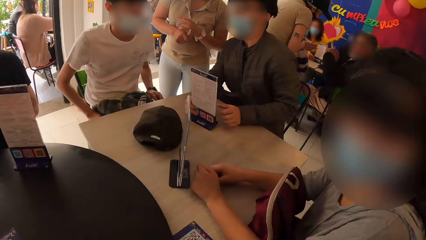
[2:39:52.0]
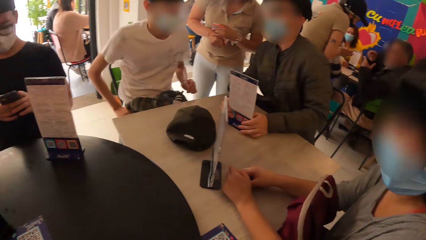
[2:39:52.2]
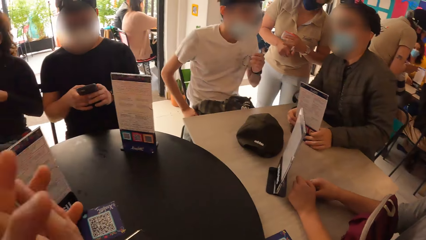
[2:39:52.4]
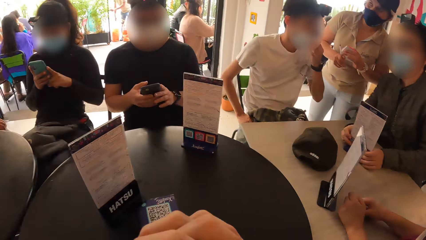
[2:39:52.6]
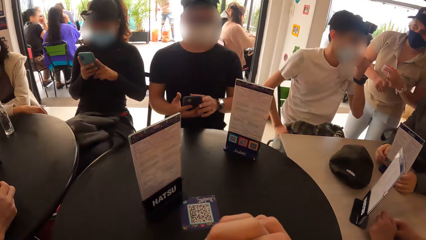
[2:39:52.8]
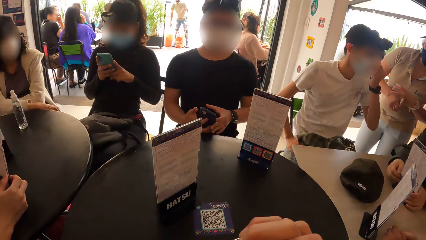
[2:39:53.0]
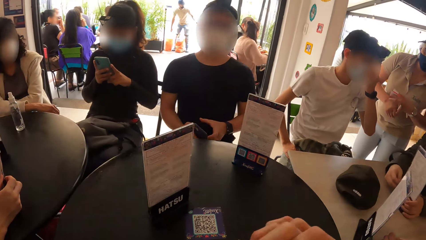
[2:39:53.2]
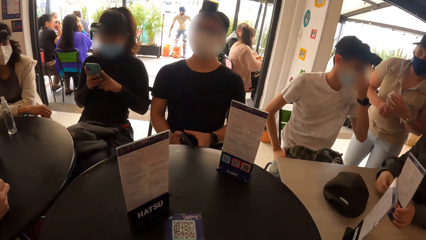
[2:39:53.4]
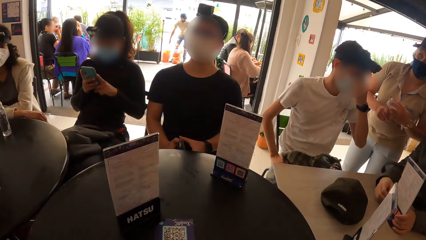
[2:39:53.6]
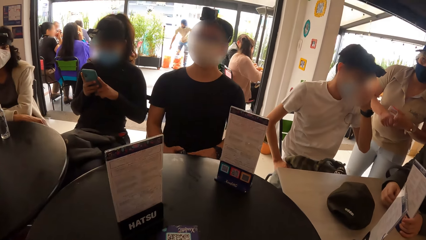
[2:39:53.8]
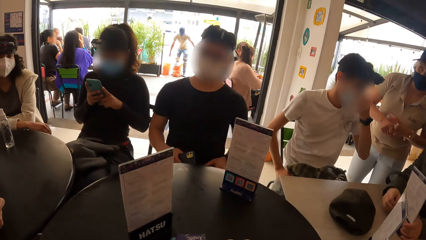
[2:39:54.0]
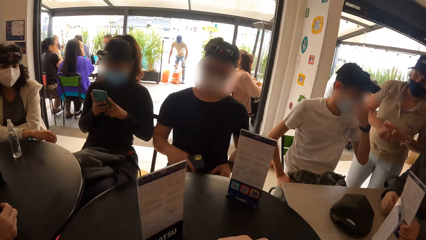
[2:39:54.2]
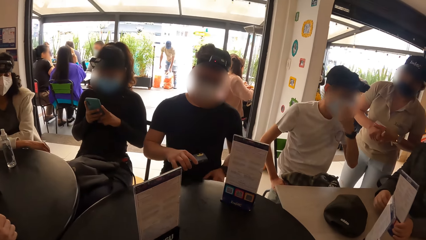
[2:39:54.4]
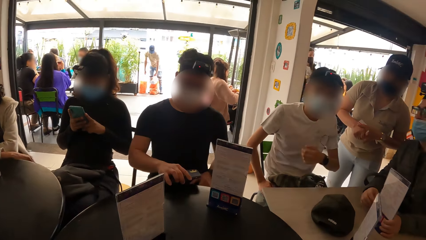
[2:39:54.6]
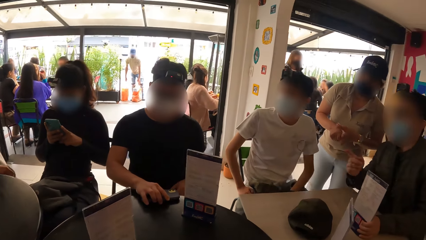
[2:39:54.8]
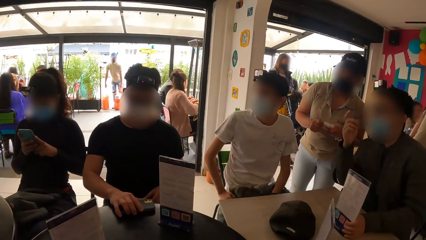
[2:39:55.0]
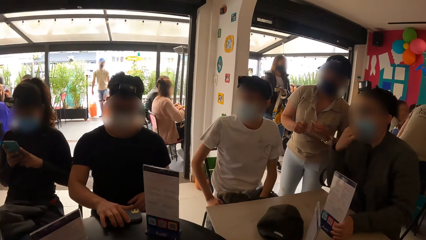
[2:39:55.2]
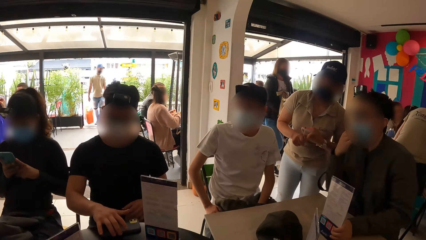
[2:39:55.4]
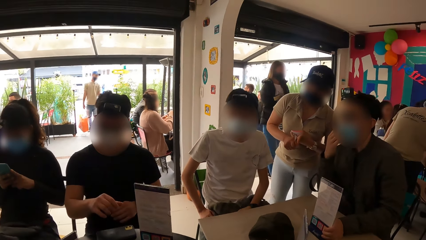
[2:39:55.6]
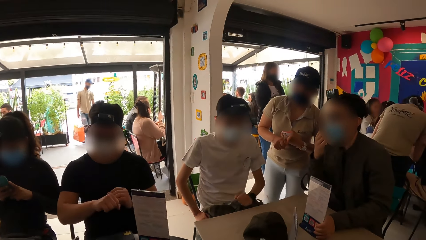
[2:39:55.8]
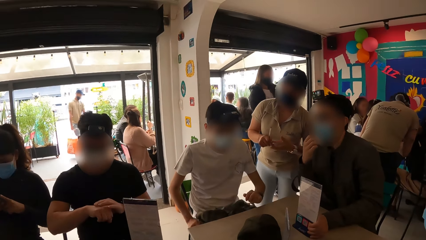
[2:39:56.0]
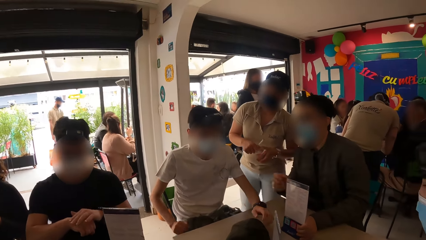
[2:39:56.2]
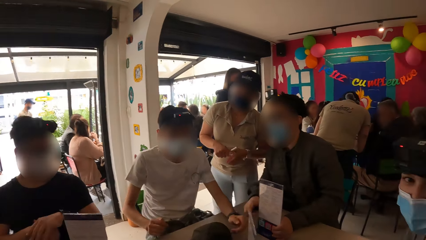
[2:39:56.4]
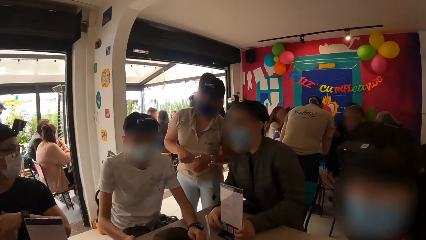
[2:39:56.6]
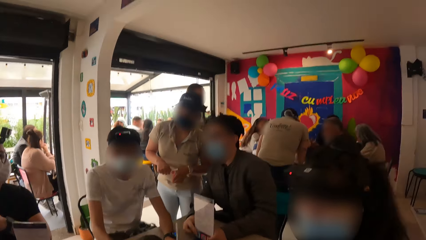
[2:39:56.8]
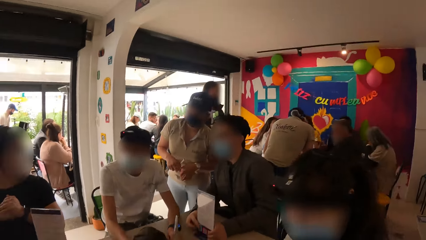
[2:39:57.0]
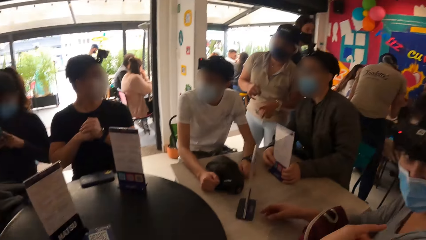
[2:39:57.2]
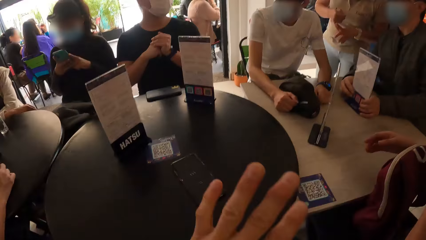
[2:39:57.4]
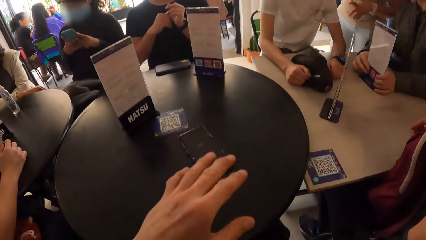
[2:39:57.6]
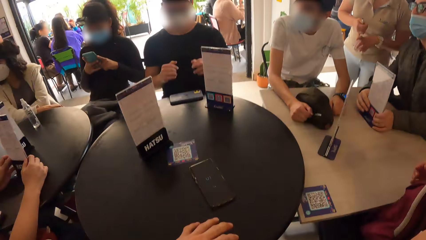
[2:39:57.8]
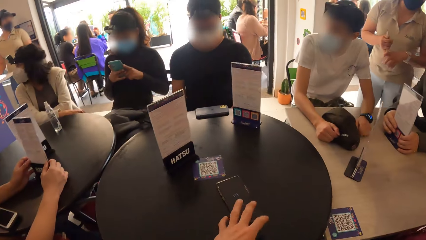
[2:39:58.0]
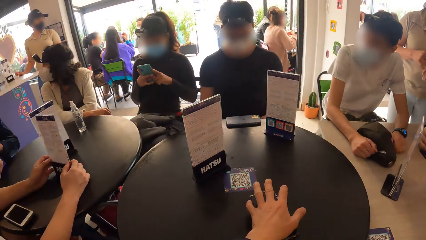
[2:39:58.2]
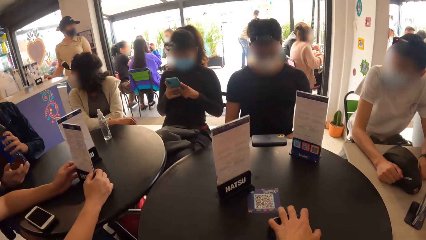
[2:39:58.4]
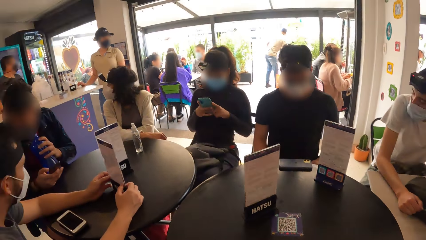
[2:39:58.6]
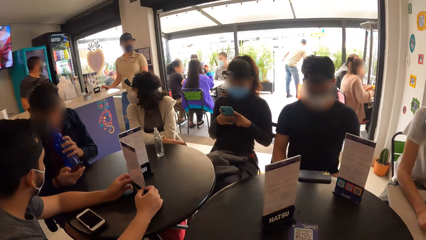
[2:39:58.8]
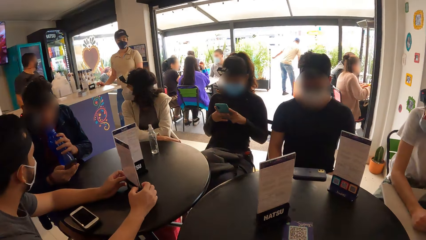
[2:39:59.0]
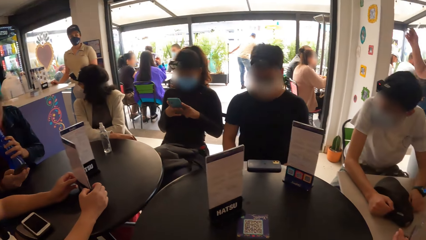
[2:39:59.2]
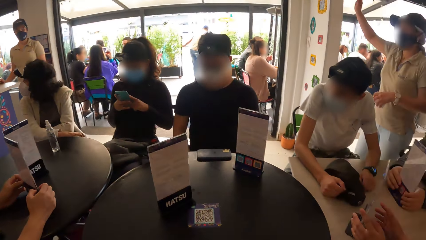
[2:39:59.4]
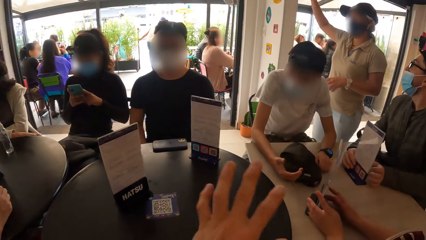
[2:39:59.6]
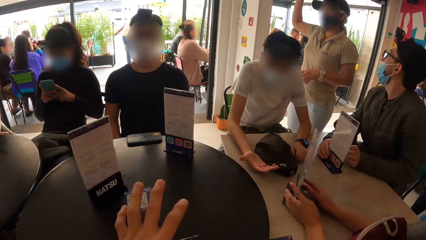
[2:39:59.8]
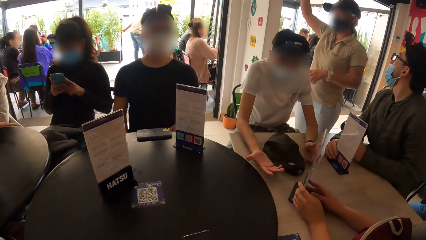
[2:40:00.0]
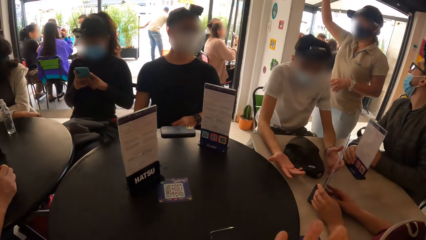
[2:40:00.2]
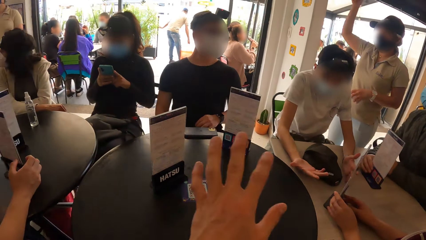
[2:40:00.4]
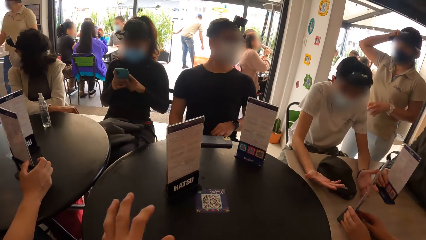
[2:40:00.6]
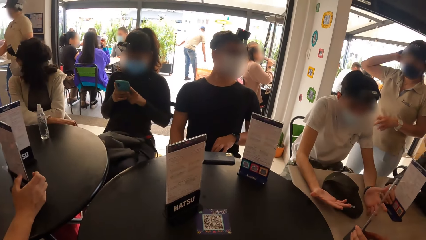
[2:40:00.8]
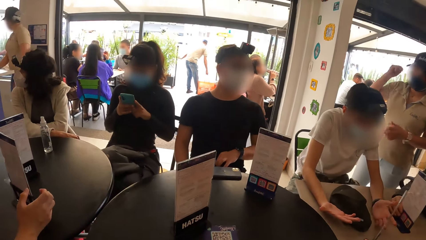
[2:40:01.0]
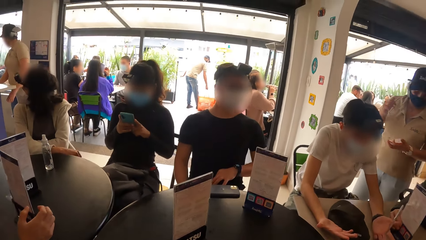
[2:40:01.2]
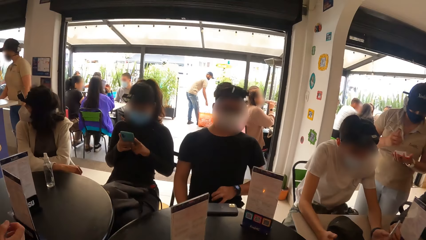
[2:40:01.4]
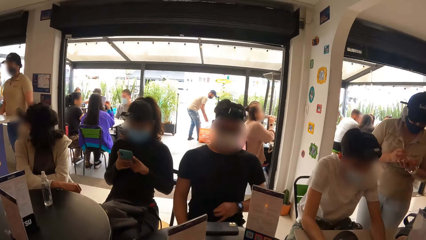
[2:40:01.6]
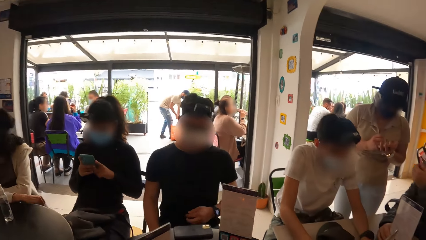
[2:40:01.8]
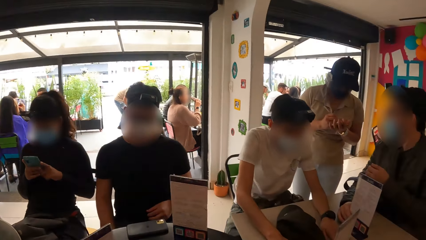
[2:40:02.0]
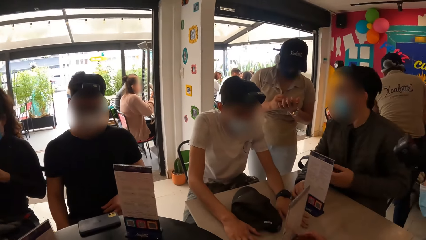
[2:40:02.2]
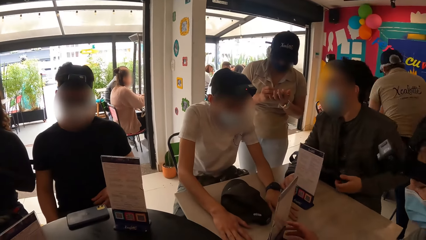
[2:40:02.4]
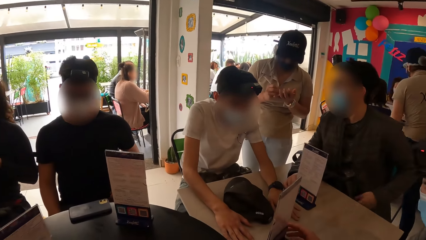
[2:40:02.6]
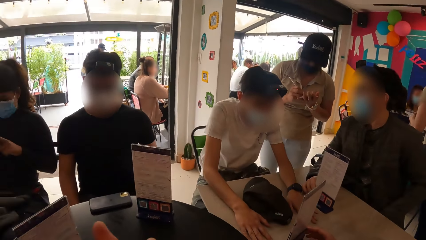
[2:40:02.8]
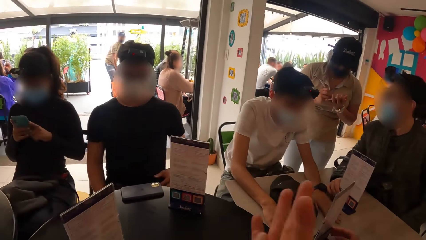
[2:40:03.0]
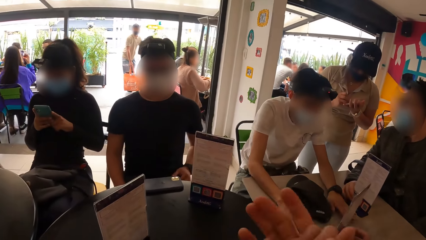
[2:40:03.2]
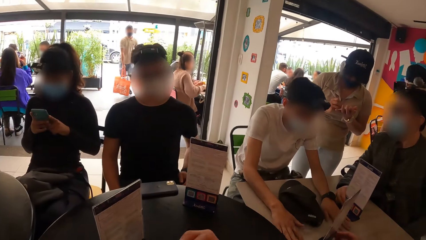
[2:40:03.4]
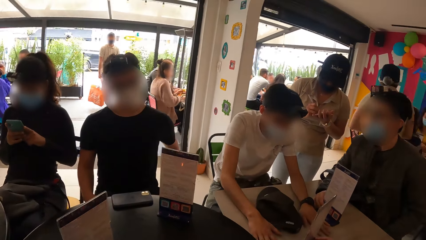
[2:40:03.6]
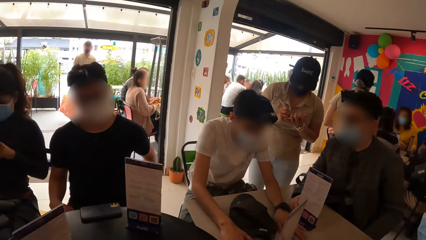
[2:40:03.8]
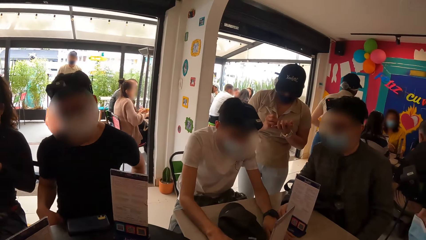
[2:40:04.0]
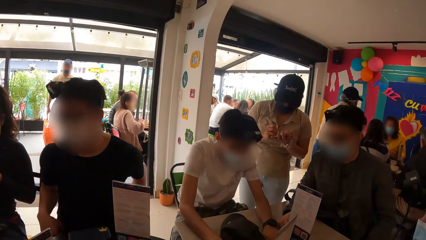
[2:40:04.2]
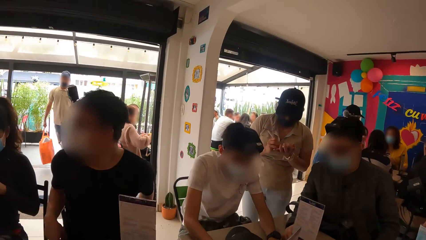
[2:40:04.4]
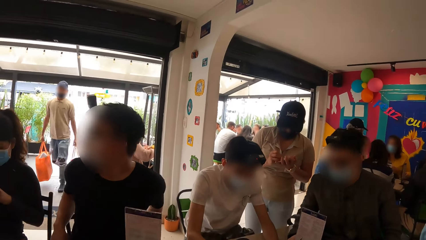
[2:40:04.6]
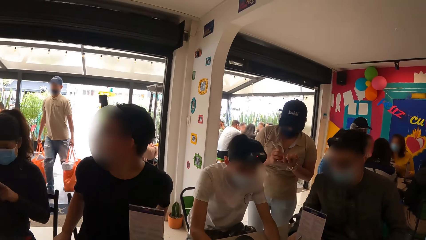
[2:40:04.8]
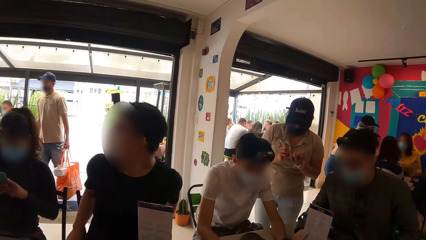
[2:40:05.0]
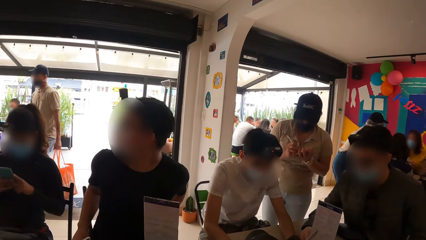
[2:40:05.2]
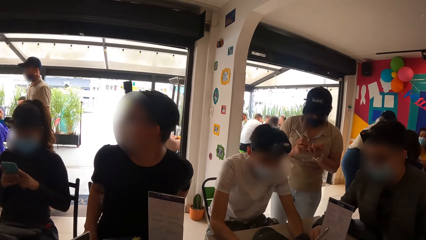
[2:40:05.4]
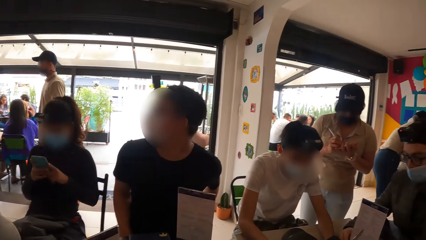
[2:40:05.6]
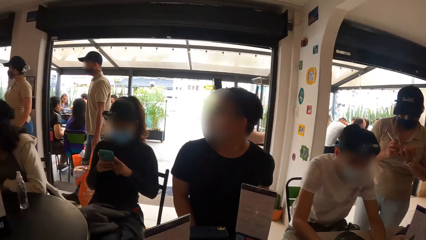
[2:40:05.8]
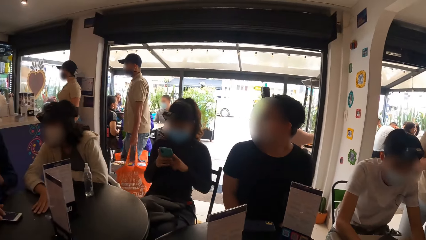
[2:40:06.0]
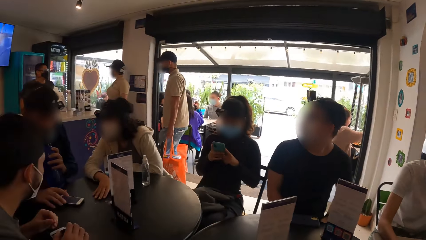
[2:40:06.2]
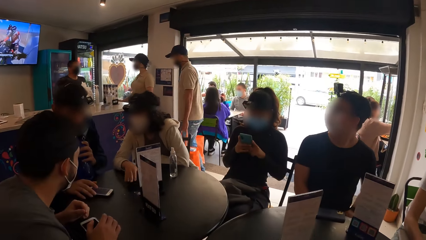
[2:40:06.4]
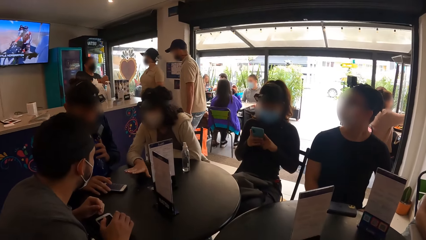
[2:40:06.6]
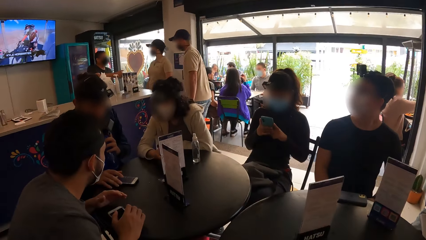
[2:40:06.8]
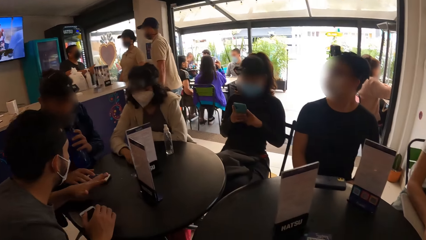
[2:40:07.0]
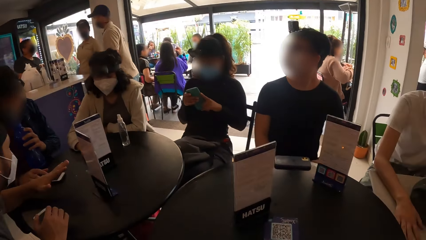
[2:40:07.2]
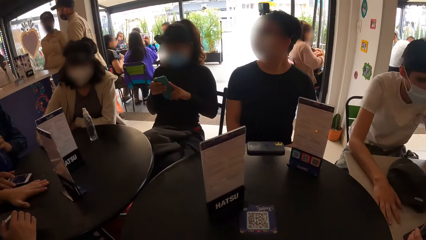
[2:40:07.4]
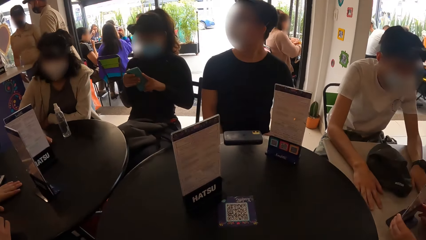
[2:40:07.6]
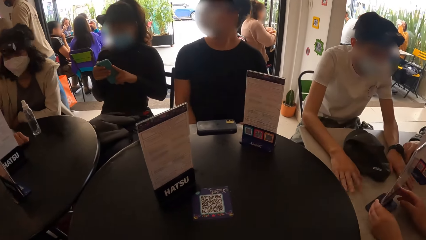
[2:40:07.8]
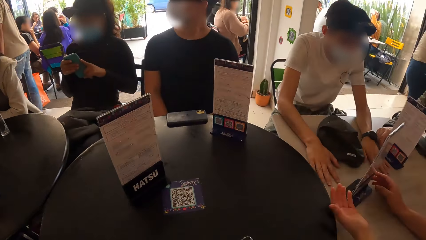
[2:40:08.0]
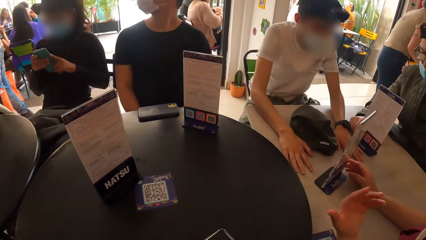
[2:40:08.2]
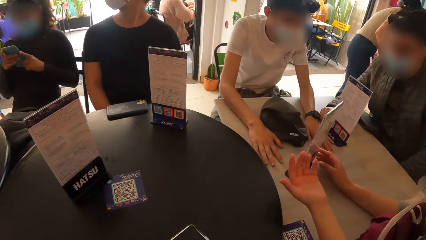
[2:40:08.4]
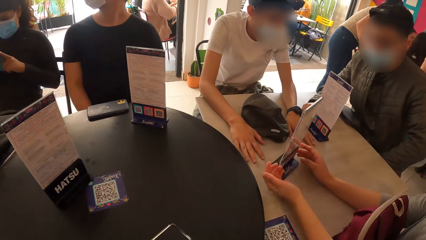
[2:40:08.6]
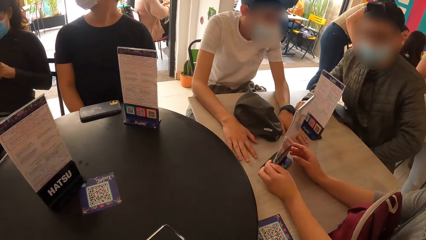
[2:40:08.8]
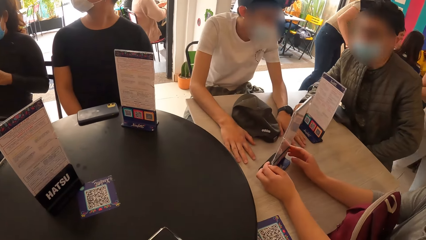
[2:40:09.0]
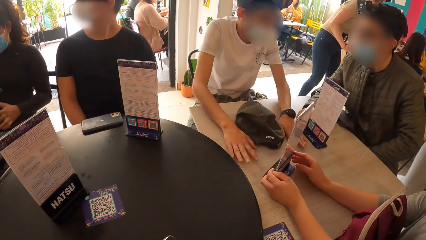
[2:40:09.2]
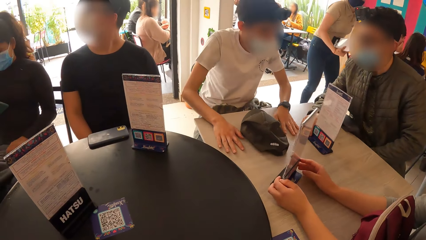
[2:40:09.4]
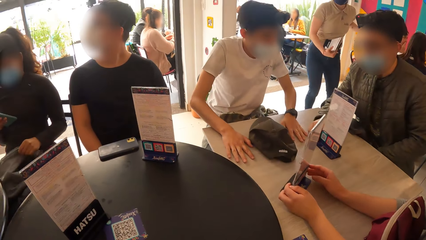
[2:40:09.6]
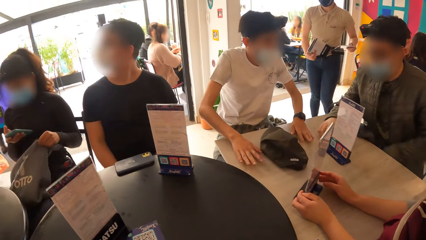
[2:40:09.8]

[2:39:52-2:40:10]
The man holds the menu with both hands. The camera wearer stares around the room. Another man drops the mobile phone on the table with his right hand. The camera wearer grabs the mobile phone from the table with his right hand. A third man drinks from the bottle with both hands. The camera wearer makes gestures. He stares around the room. The woman writes on a paper in her left hand with a pen in her right hand. Another woman interacts with another man.
